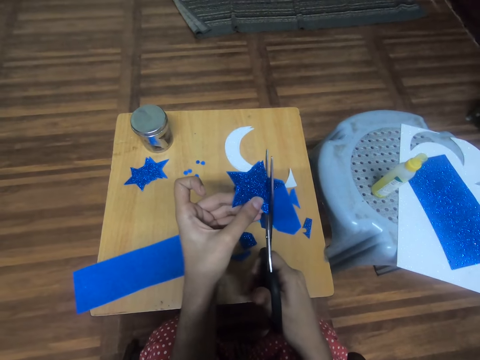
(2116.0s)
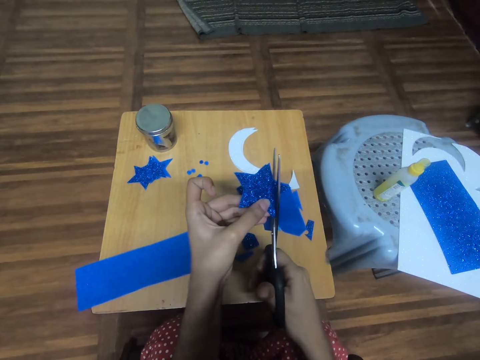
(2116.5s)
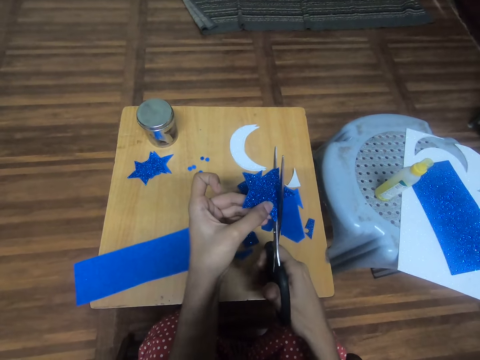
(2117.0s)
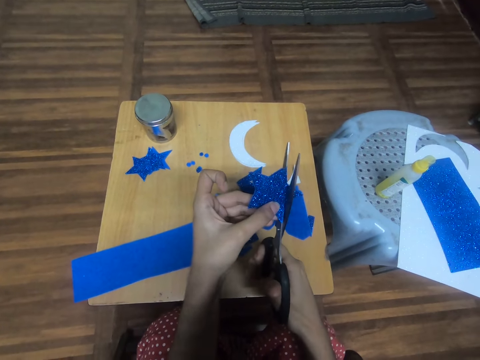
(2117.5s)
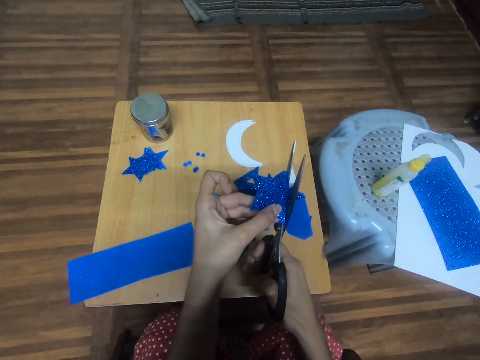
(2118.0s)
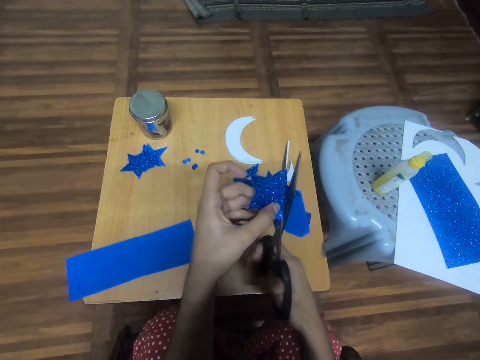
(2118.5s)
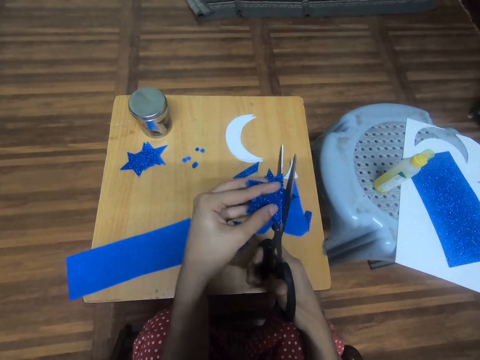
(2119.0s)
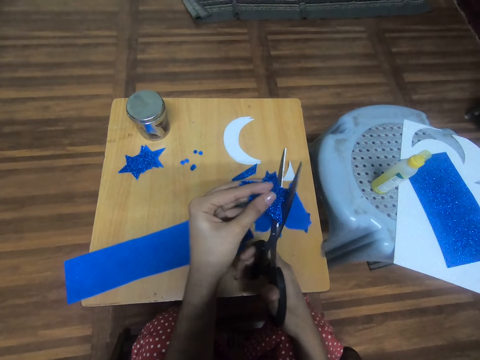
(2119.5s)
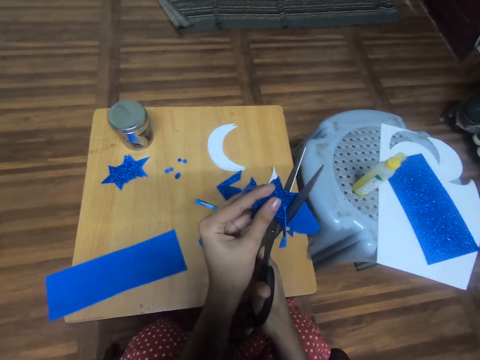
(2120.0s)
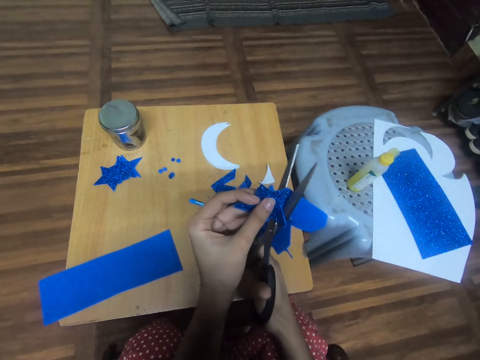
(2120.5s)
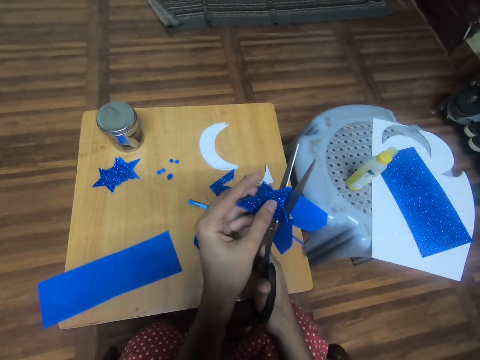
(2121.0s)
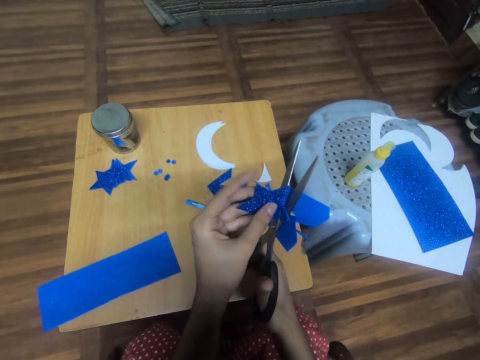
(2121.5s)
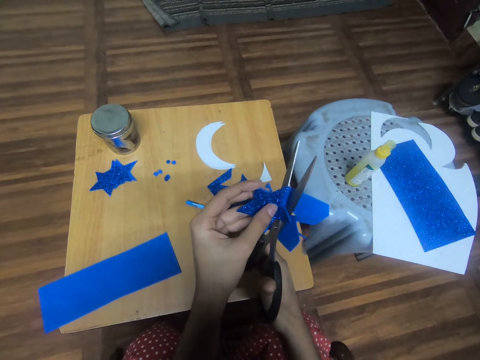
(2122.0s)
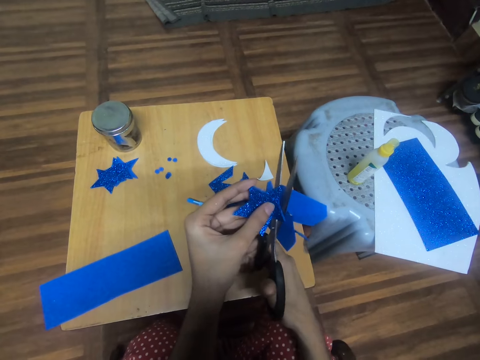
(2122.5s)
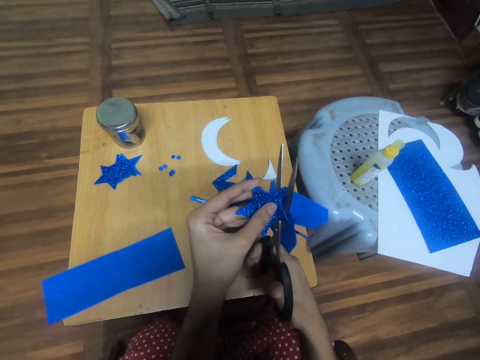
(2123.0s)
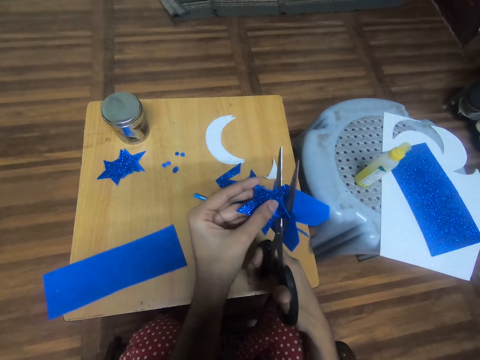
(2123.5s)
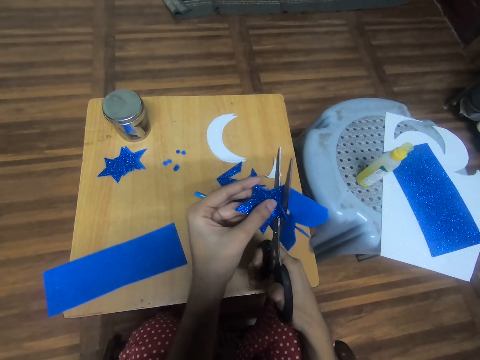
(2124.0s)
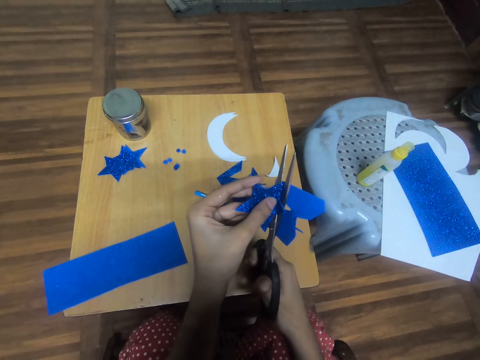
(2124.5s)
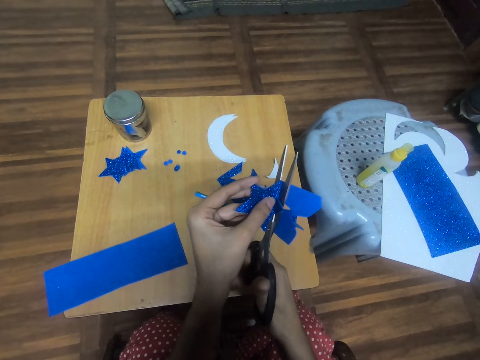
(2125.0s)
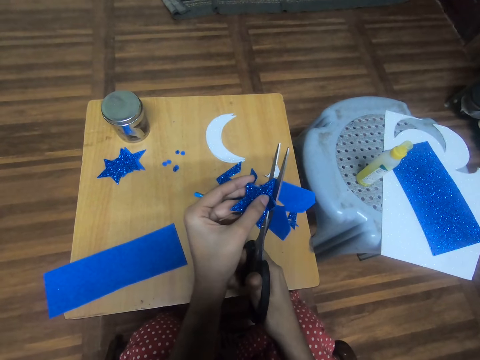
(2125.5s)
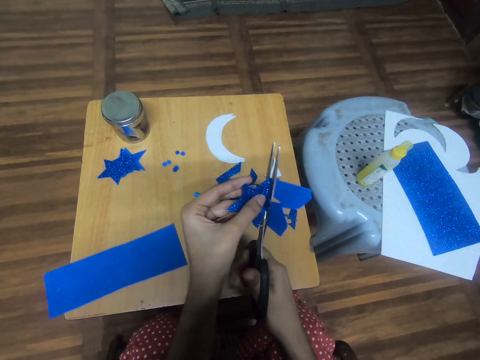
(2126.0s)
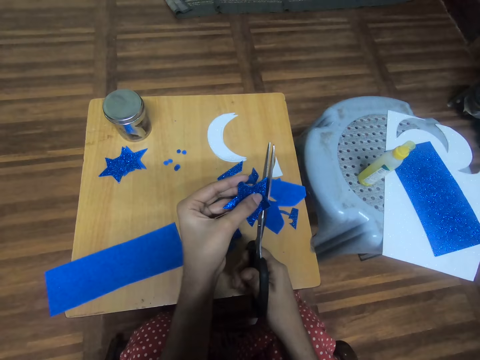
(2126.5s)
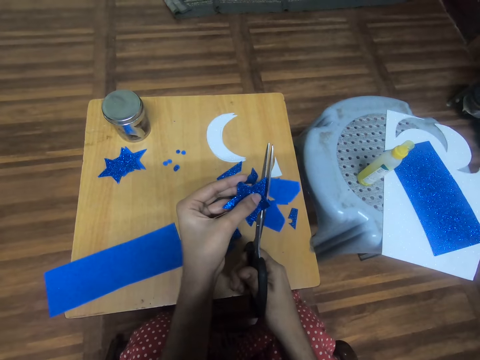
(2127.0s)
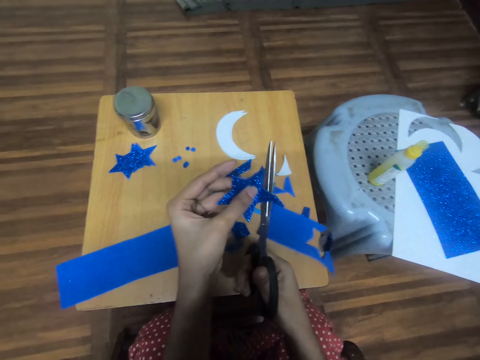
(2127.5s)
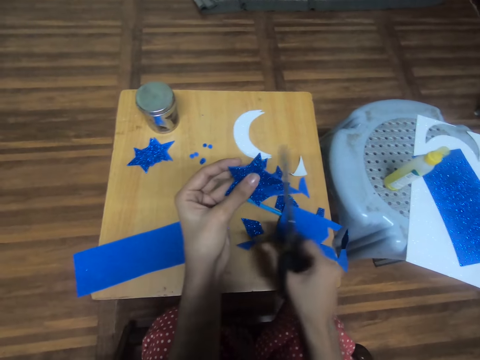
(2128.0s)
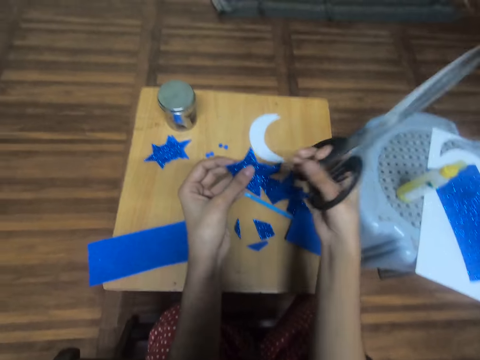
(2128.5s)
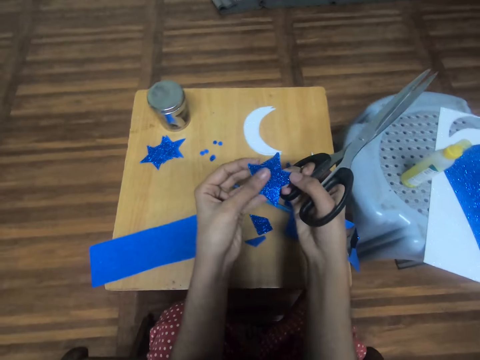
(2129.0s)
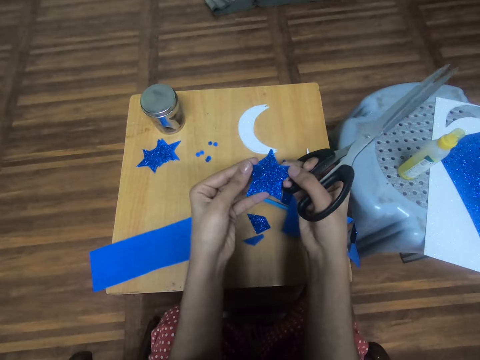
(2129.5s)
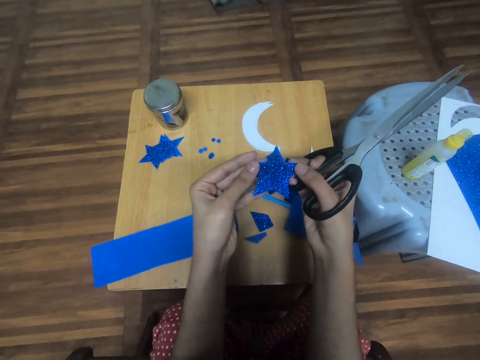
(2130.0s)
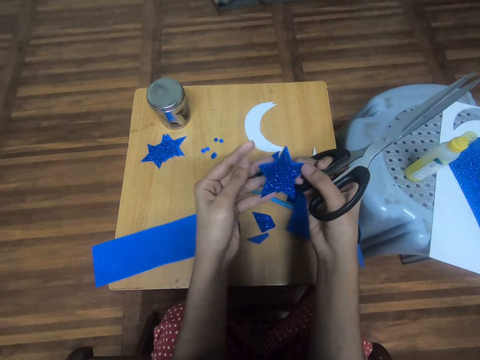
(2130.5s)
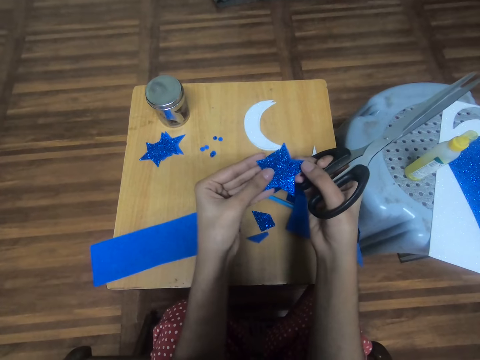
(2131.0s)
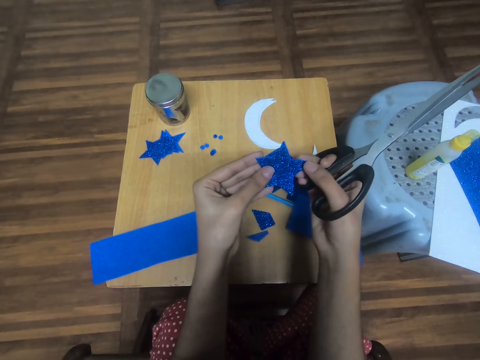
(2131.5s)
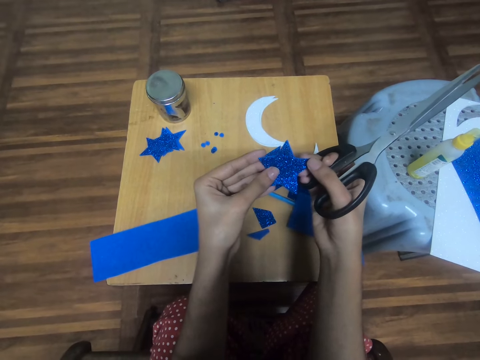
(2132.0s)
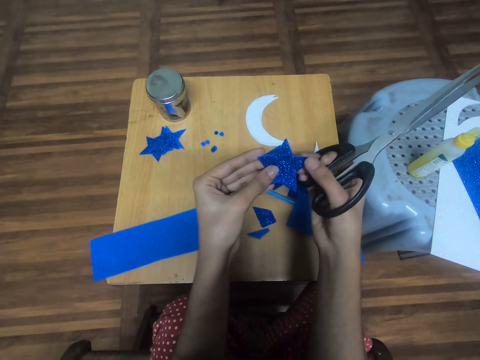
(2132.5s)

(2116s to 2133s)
The camera wearer turns the paper. They cut the paper with scissors. They cut the paper and drop it on the table. They hold the paper and the scissors. They look at the decoration paper. They hold the decoration paper. They look at the decoration paper.

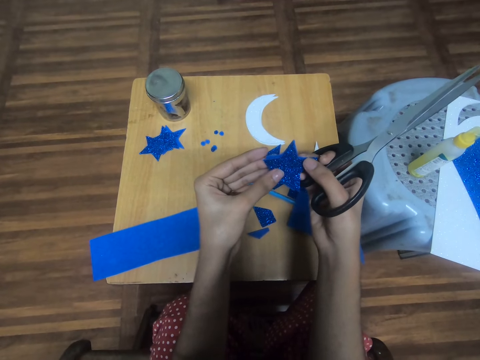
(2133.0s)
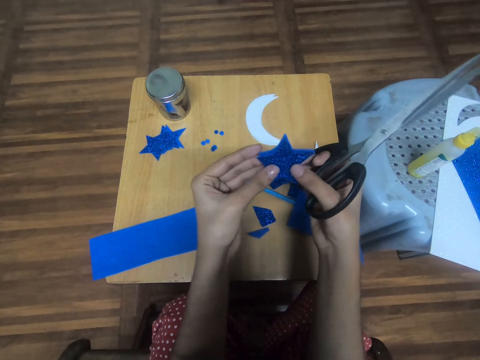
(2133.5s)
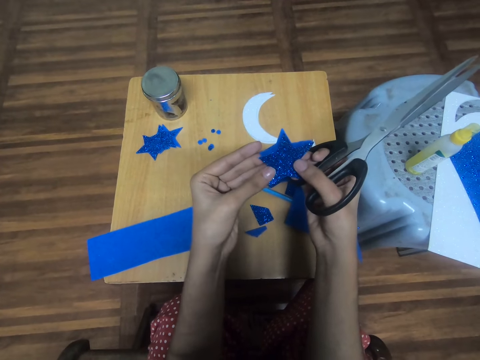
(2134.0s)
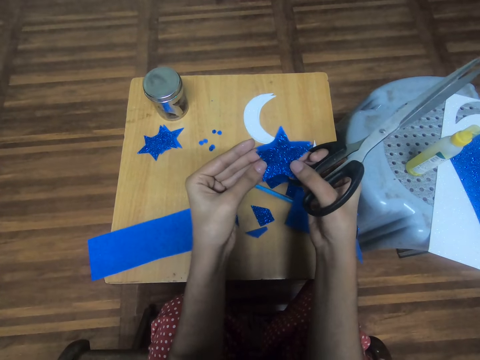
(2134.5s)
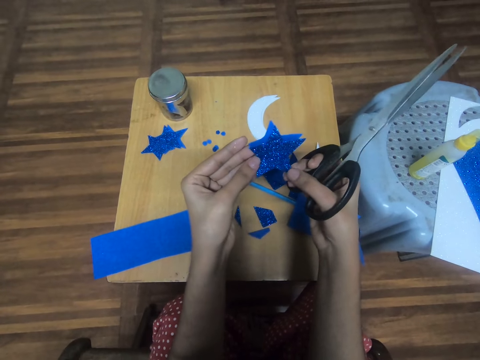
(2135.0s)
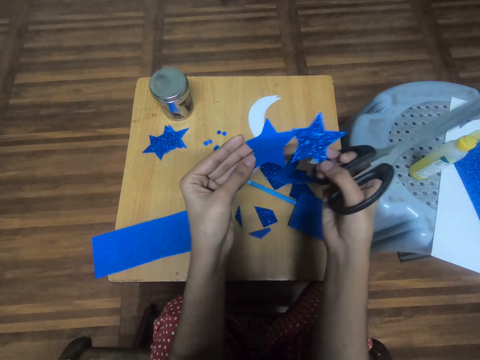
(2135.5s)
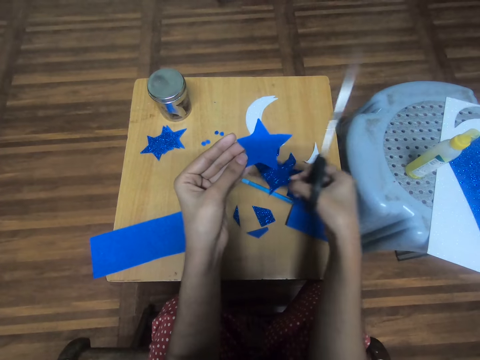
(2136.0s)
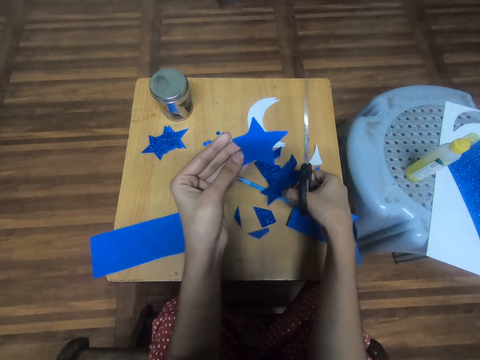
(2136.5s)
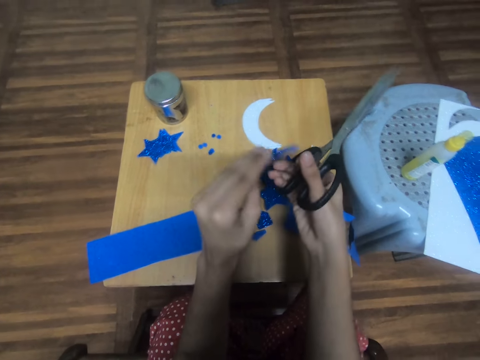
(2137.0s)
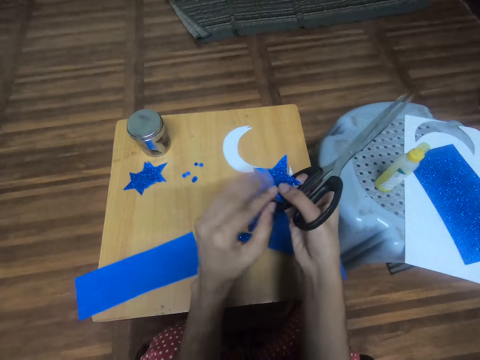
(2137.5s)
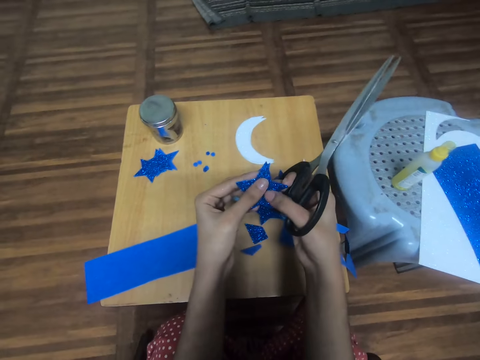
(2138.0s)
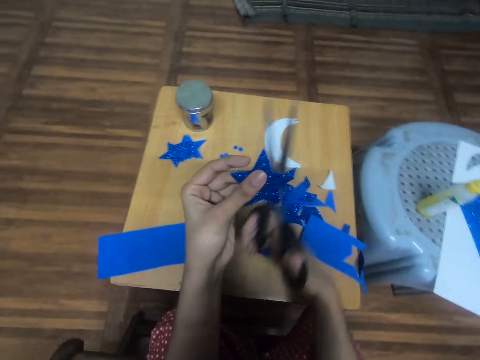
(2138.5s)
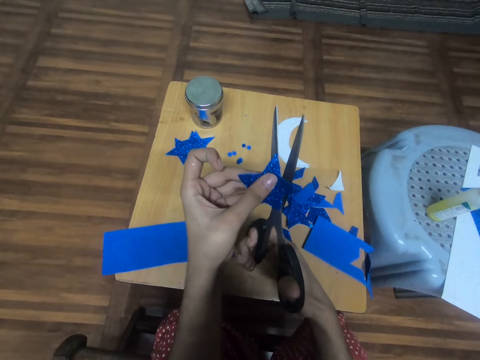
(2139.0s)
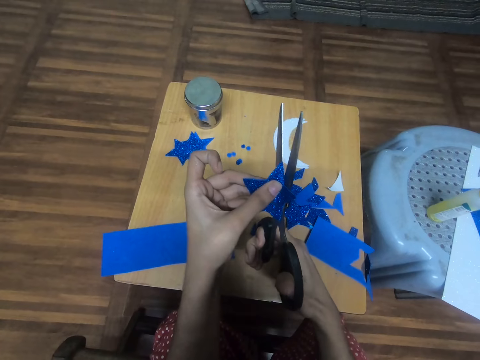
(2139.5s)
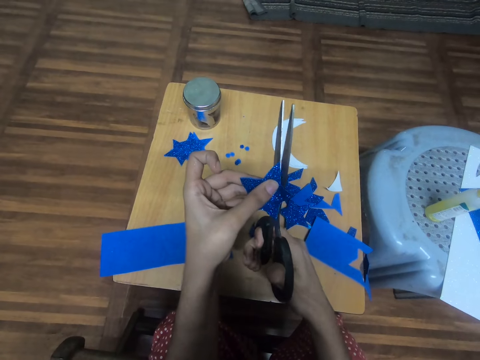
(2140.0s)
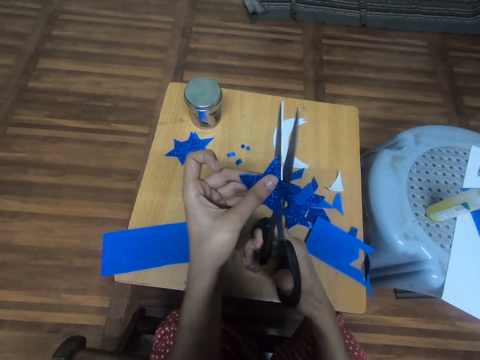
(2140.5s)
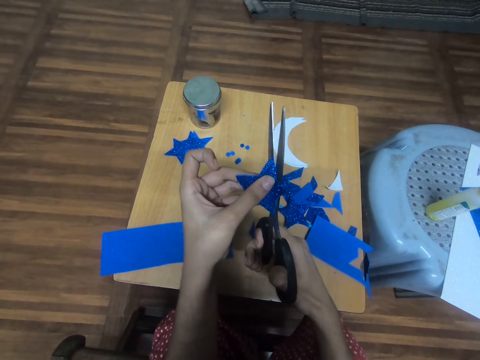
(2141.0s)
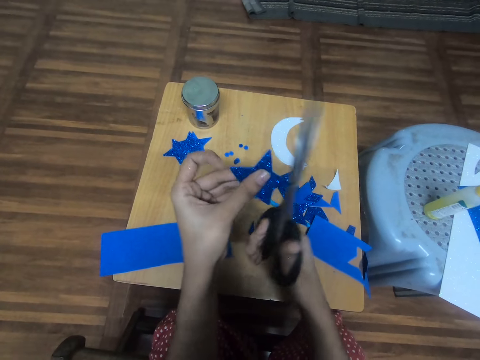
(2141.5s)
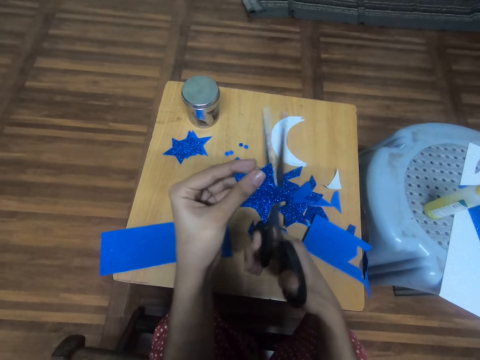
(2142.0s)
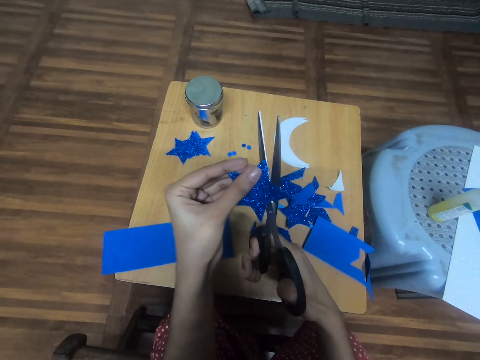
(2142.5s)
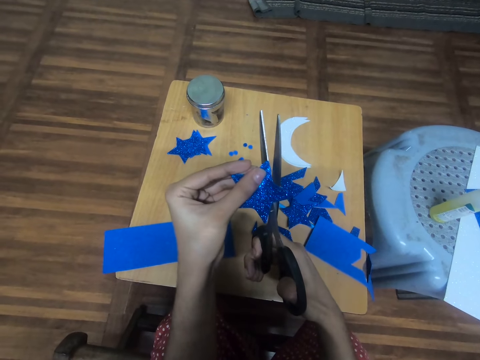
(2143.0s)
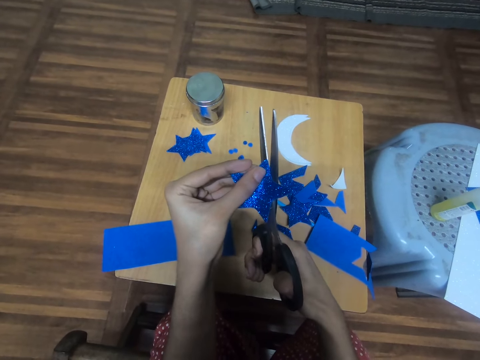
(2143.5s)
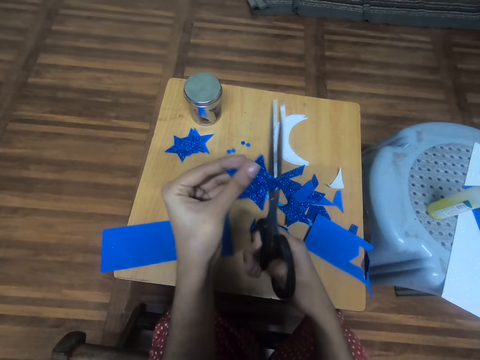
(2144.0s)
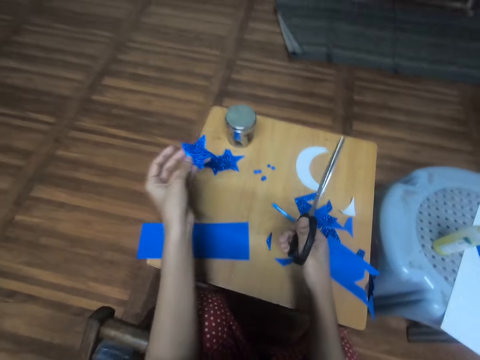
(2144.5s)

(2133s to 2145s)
The camera wearer holds two decoration papers. They drop the second star-shaped blue glitter foam sheet on the table with the right hand. They turn the decoration paper and look at the decoration paper. They trim the third star-shaped blue glitter foam sheet with the pair of scissors.
